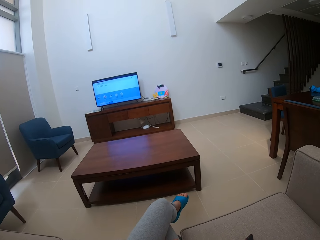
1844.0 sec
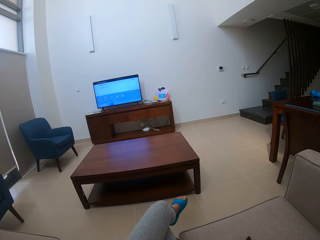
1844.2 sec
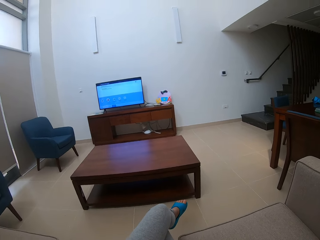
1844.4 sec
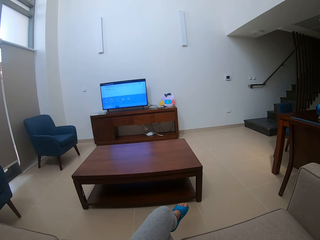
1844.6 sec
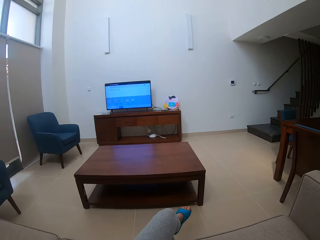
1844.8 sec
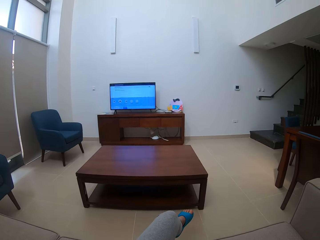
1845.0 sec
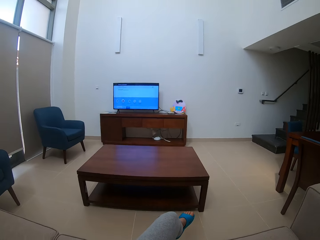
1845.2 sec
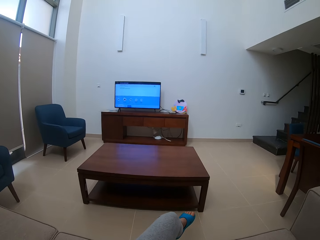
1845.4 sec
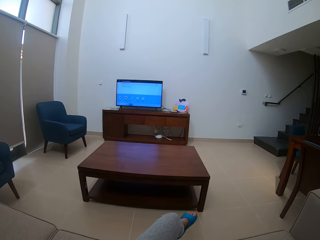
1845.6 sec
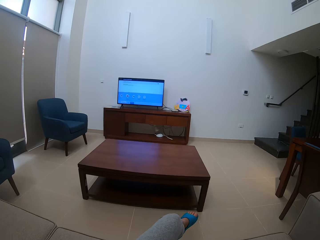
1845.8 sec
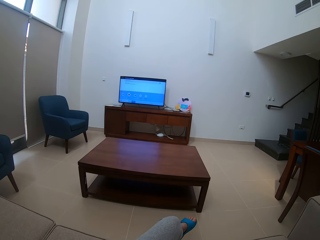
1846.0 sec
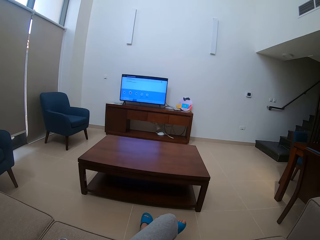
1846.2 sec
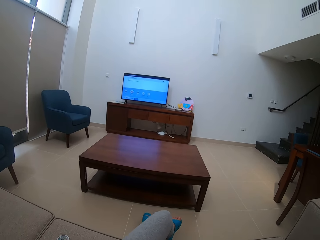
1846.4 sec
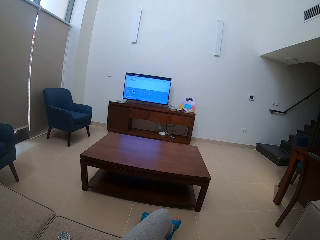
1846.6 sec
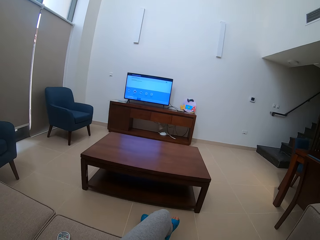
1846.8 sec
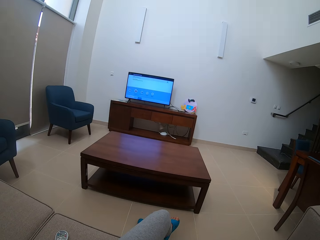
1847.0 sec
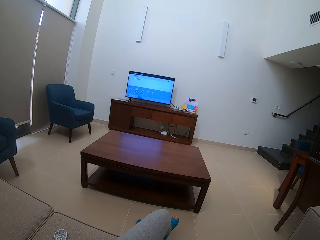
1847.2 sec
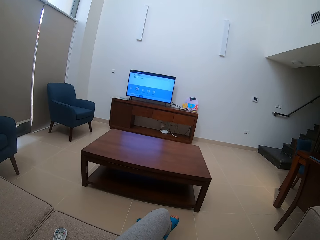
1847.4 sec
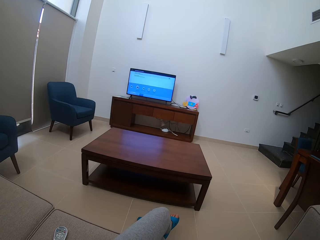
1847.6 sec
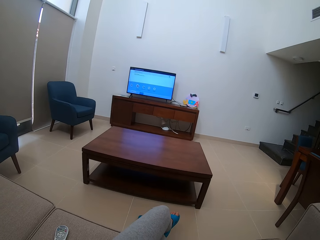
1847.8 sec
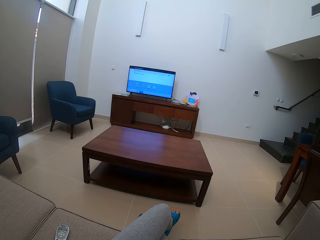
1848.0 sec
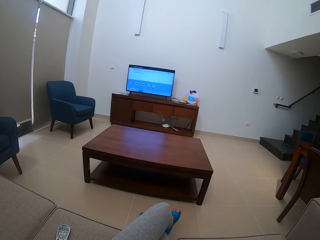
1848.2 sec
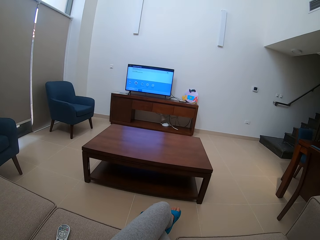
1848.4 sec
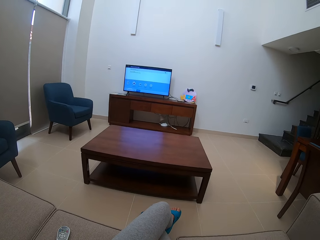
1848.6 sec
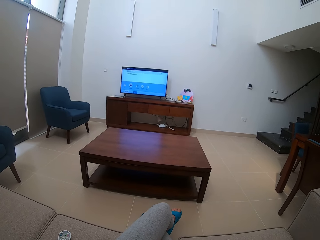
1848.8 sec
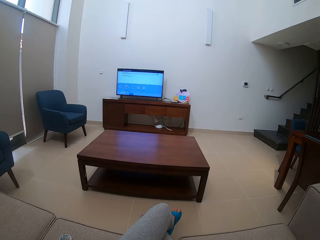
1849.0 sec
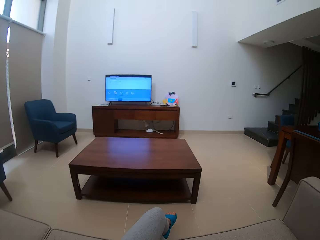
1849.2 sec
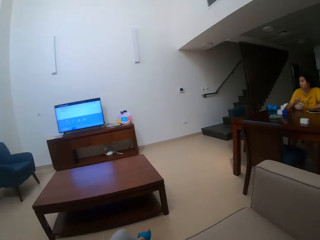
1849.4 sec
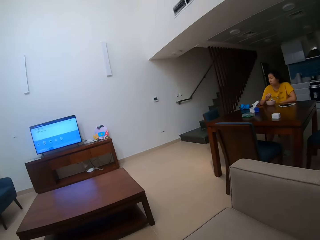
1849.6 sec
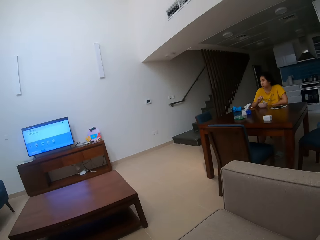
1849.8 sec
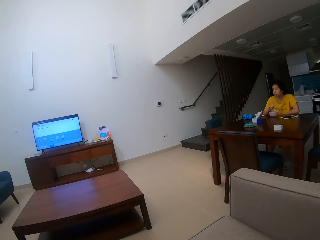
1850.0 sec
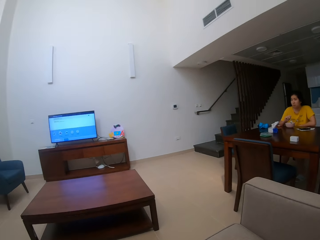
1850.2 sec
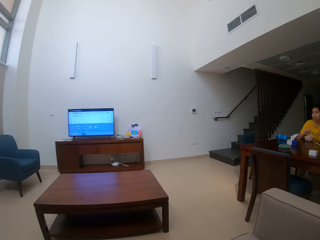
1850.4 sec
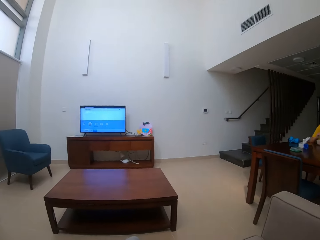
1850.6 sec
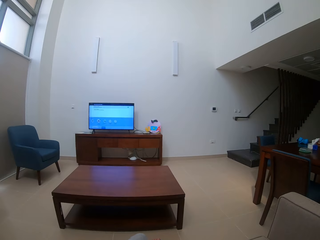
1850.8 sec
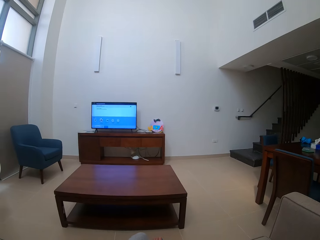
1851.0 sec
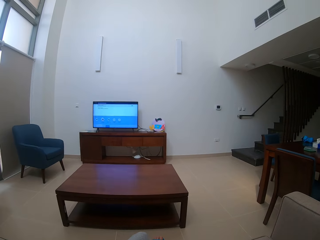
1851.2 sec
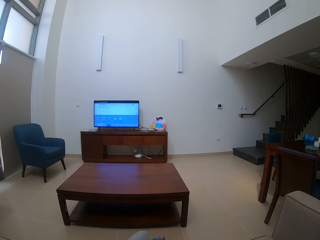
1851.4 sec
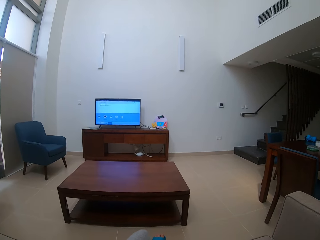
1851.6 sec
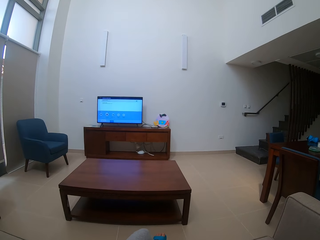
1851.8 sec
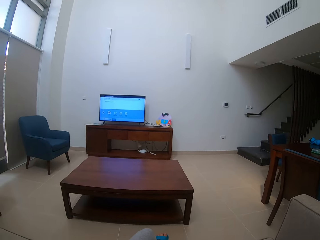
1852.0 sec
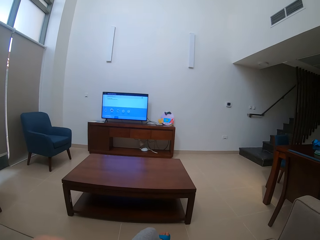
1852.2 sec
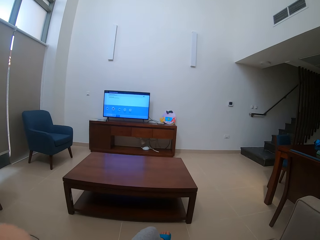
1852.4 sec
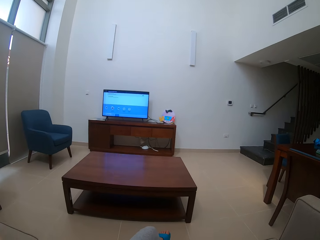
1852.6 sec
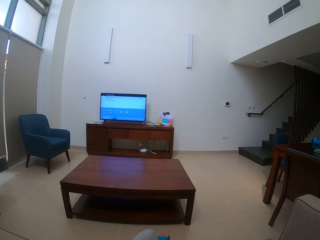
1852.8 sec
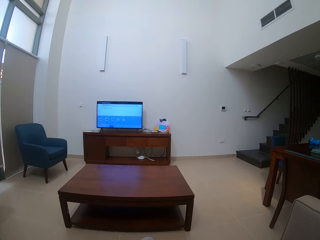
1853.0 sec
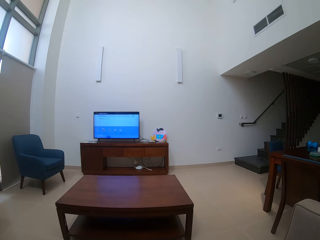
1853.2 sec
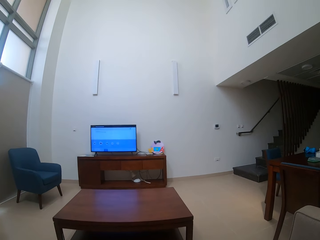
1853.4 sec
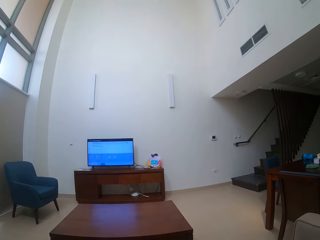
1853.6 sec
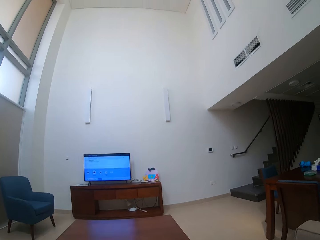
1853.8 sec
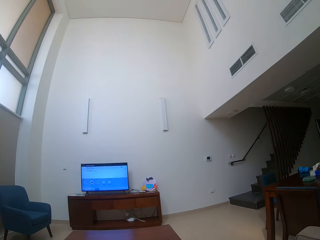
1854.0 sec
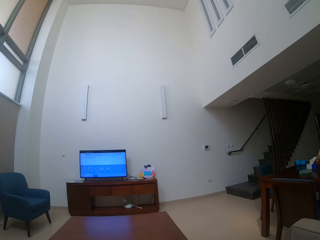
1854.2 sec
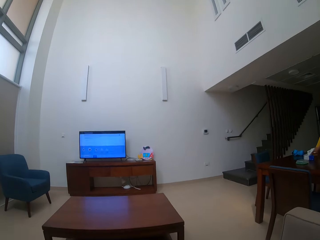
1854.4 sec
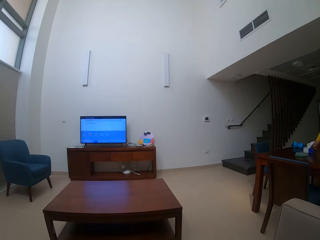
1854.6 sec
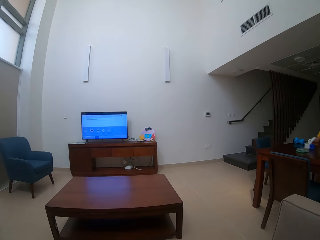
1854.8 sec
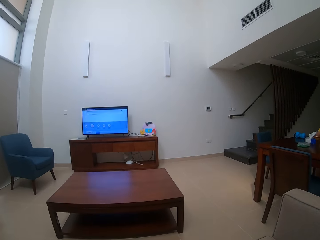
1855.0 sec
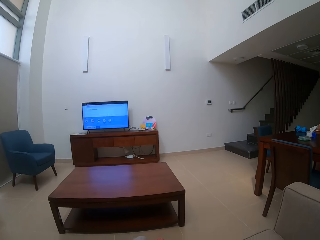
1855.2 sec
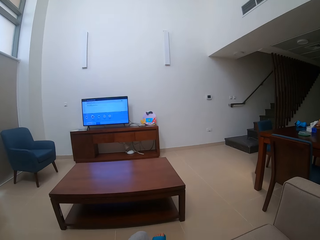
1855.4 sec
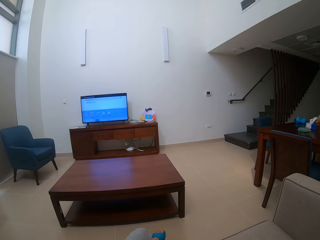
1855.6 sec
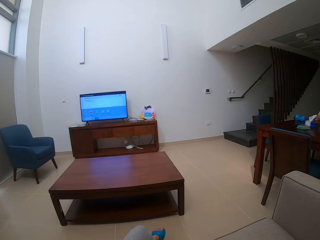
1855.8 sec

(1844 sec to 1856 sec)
The camera wearer looks around.

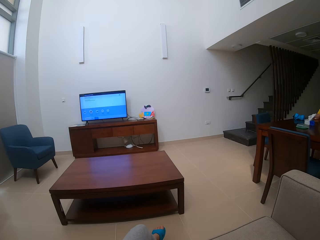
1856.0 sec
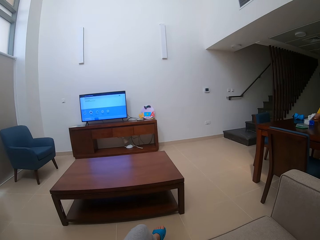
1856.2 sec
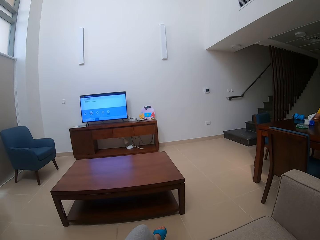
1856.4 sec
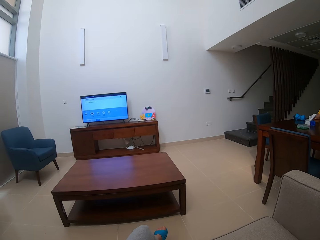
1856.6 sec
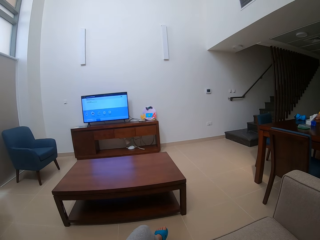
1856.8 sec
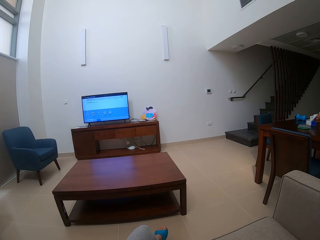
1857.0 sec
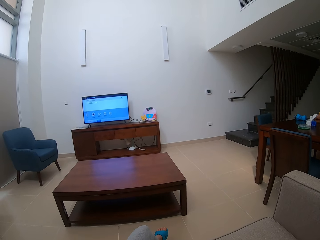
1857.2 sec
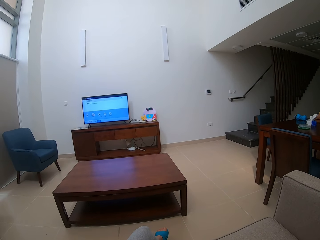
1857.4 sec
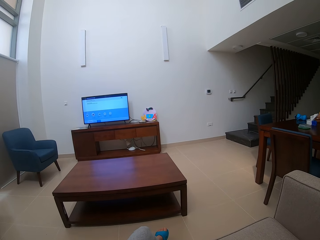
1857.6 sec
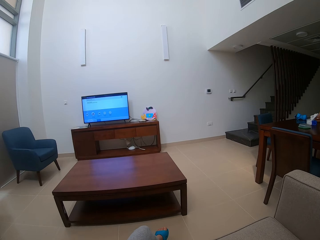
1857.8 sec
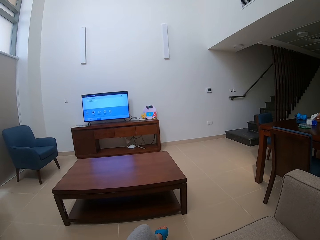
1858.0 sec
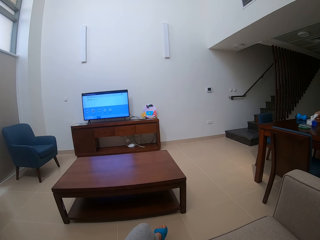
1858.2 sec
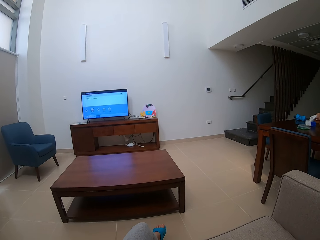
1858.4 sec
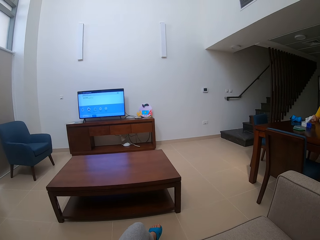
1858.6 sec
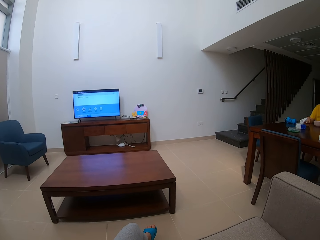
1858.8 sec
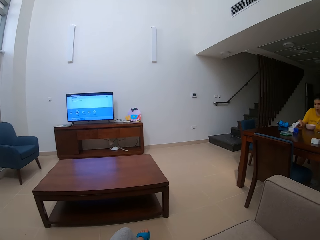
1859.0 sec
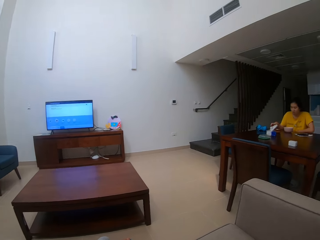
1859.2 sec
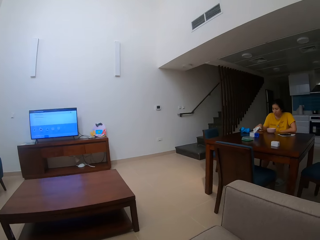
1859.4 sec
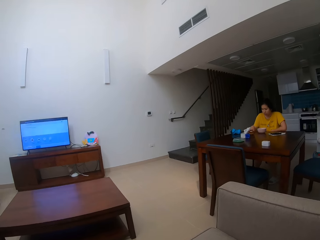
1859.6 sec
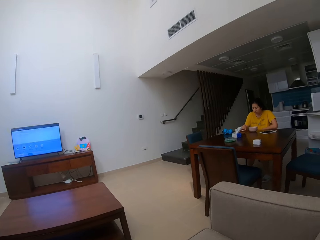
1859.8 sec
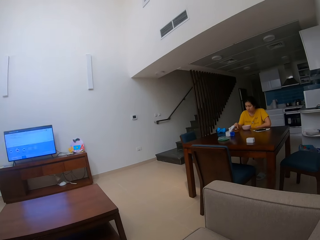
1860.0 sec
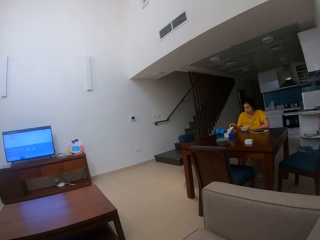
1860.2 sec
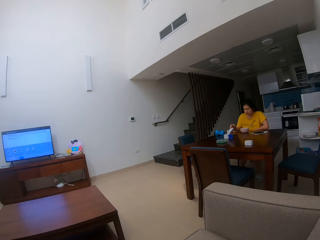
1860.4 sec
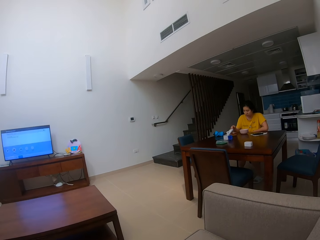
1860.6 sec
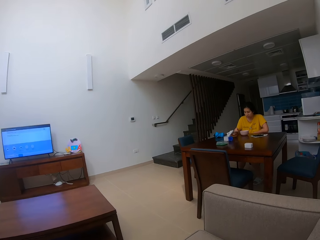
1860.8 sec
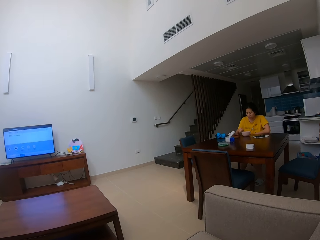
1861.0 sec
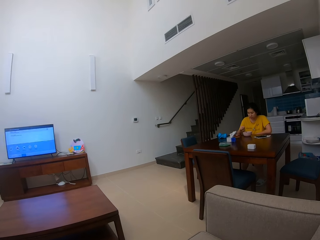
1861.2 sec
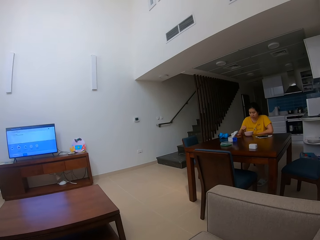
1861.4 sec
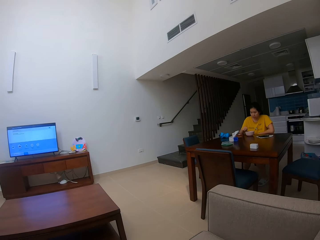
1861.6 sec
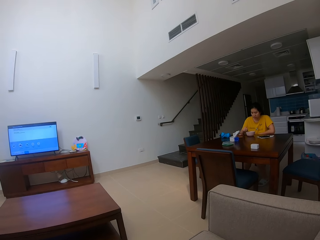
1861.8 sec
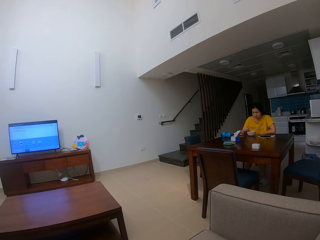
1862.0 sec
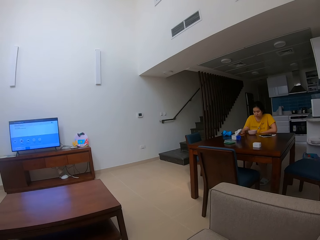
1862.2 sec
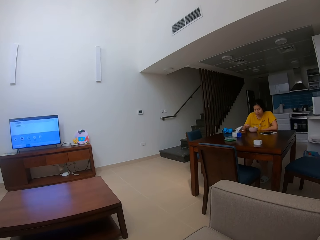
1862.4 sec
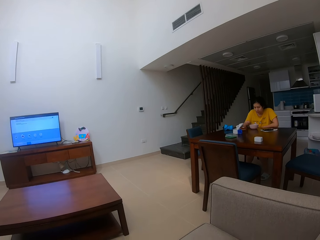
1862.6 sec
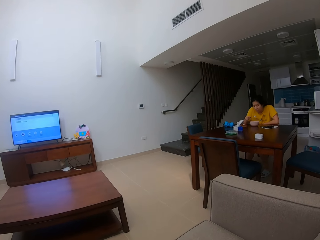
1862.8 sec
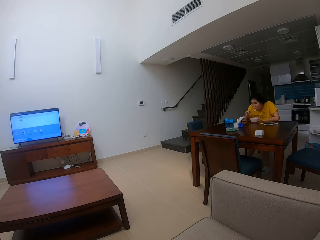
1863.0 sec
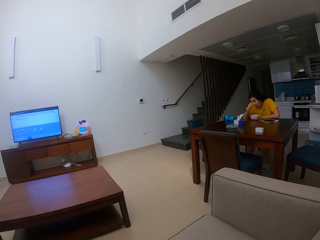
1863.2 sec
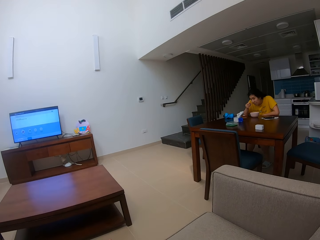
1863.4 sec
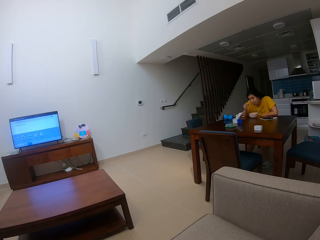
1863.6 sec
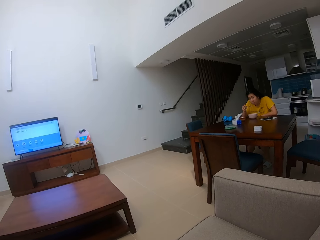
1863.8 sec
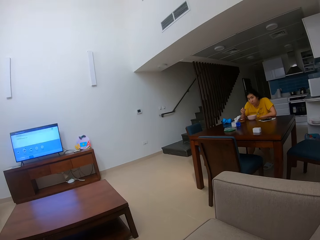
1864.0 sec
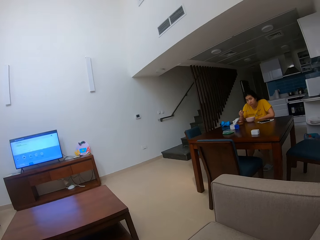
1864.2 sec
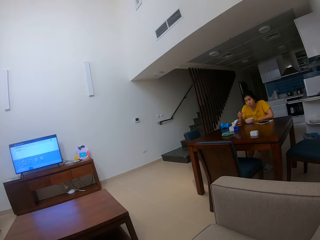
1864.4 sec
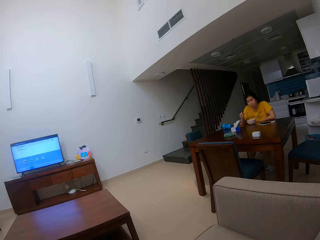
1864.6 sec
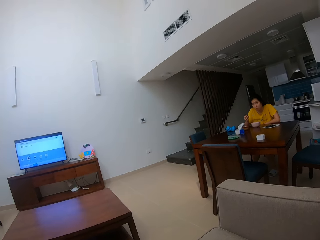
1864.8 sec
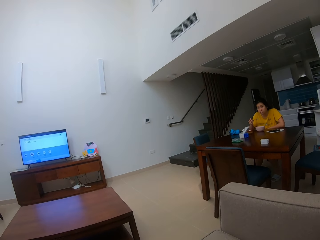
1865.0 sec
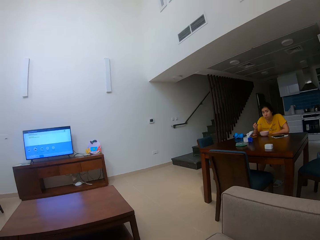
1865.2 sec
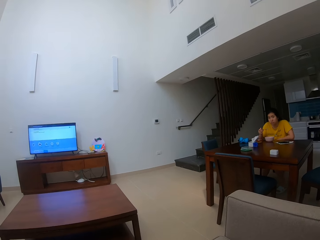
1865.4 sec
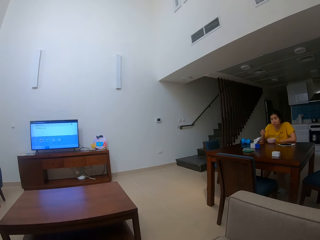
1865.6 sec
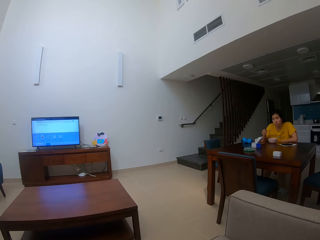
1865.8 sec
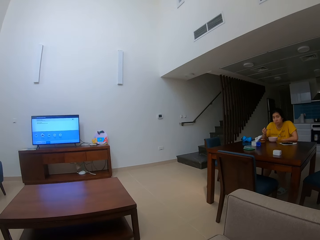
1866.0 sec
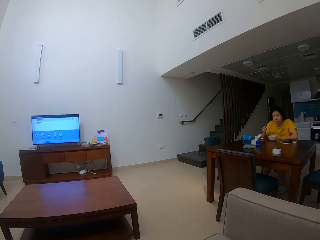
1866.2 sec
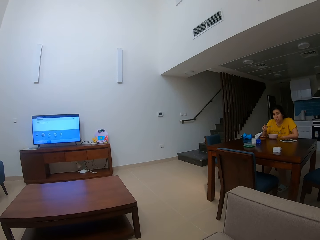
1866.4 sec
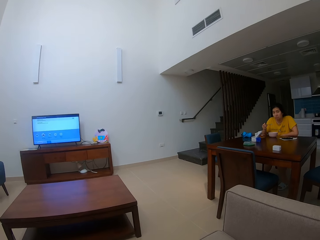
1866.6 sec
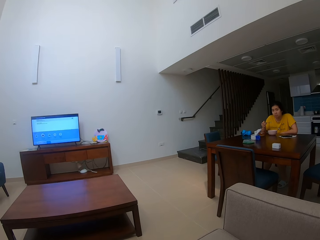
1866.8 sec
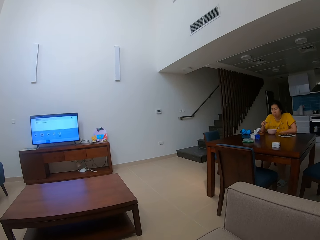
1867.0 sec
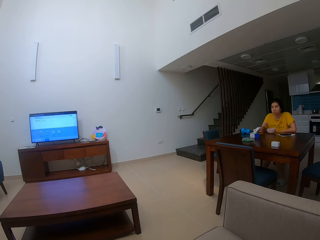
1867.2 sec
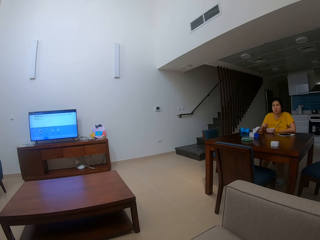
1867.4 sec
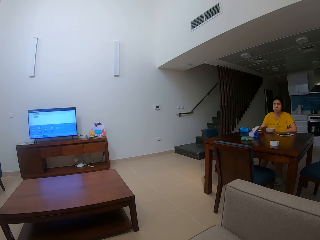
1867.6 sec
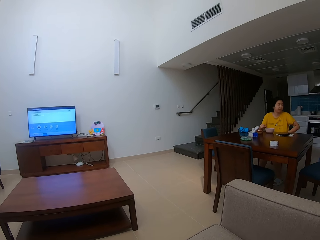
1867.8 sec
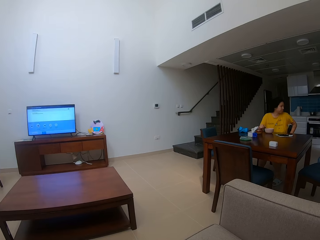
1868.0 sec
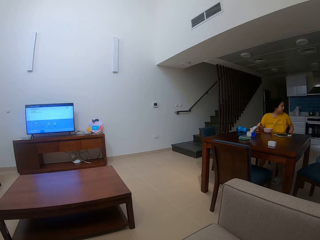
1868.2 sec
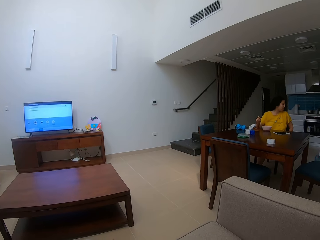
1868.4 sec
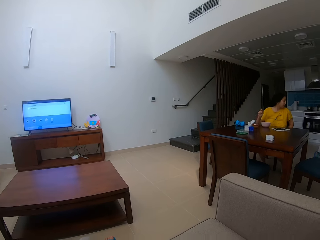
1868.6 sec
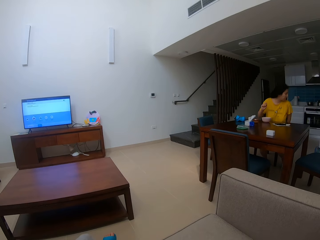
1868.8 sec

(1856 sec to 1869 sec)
A woman scoops the food, eats the food, and talks.
